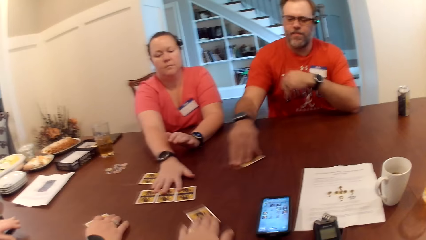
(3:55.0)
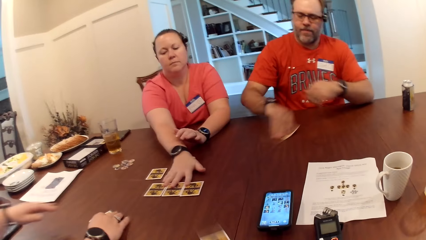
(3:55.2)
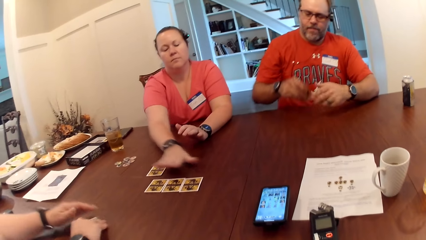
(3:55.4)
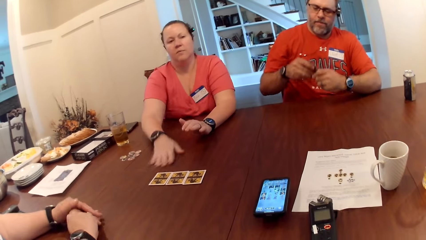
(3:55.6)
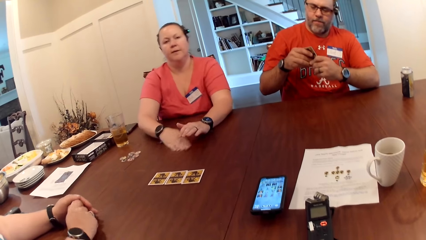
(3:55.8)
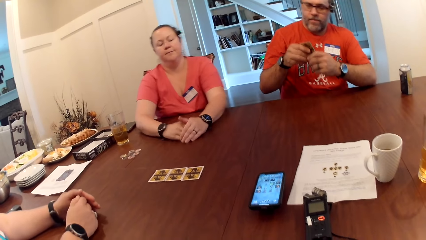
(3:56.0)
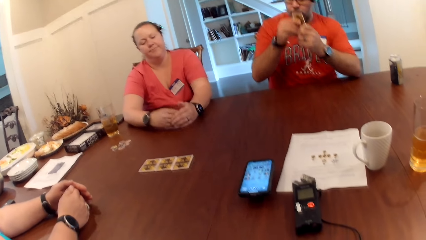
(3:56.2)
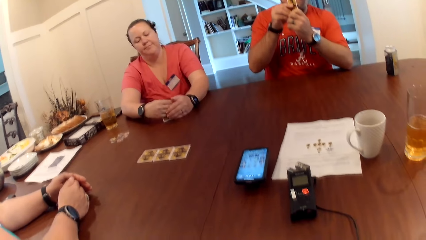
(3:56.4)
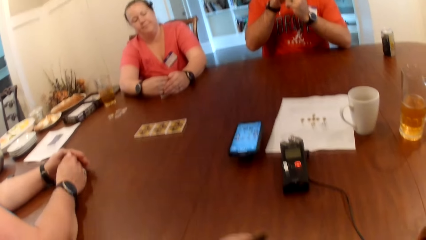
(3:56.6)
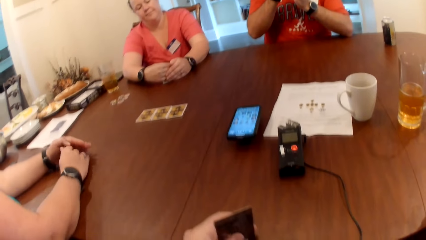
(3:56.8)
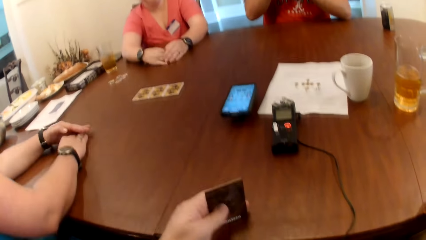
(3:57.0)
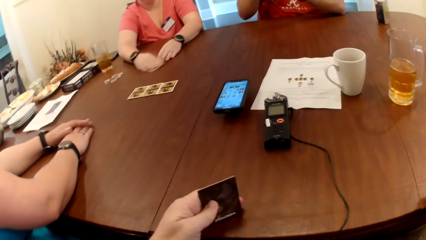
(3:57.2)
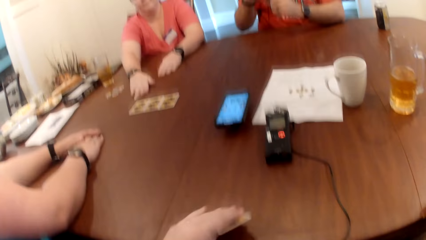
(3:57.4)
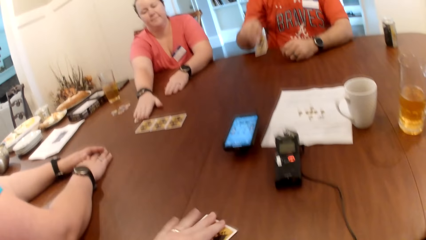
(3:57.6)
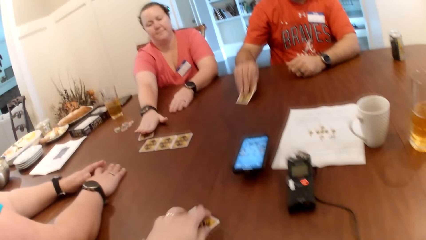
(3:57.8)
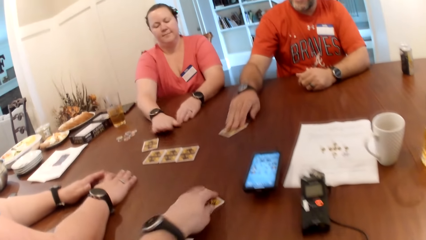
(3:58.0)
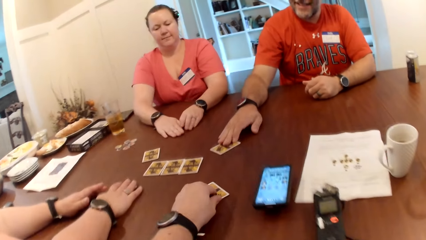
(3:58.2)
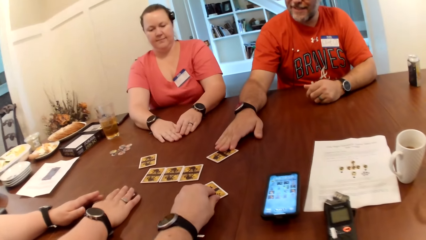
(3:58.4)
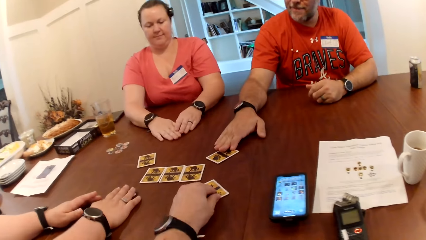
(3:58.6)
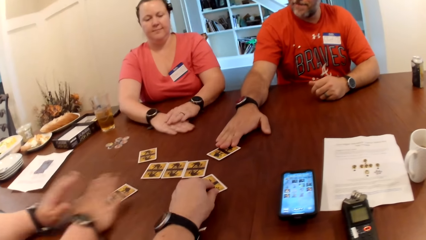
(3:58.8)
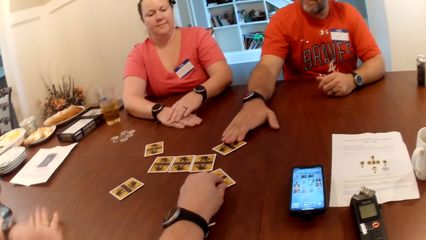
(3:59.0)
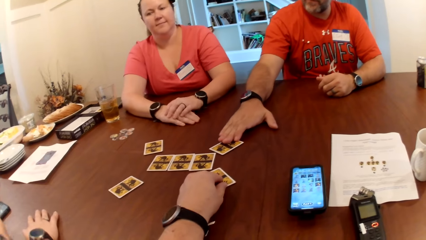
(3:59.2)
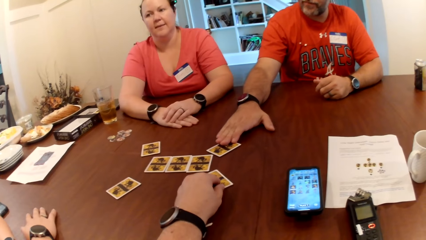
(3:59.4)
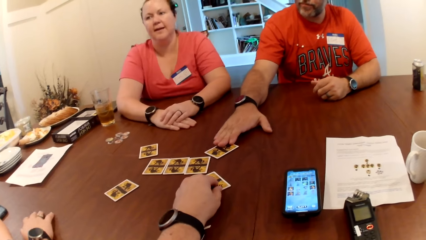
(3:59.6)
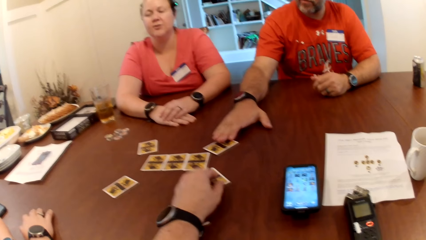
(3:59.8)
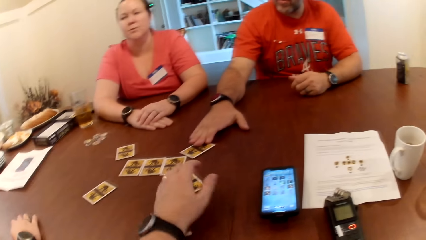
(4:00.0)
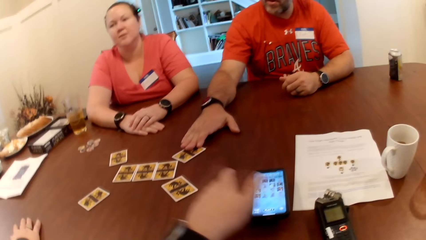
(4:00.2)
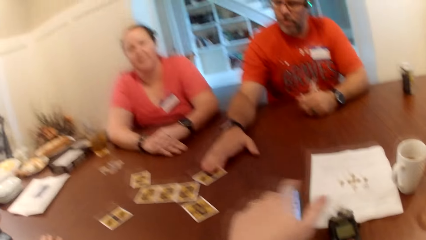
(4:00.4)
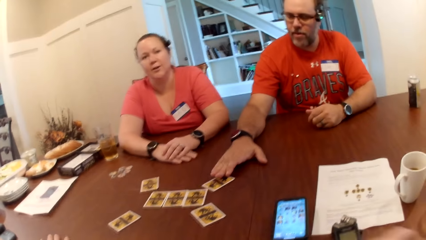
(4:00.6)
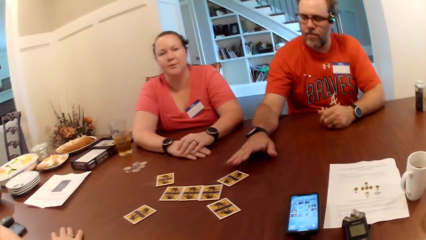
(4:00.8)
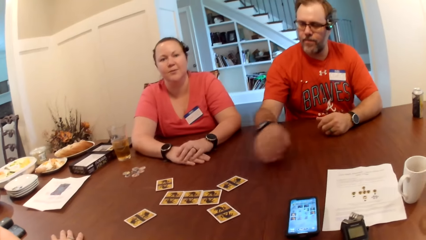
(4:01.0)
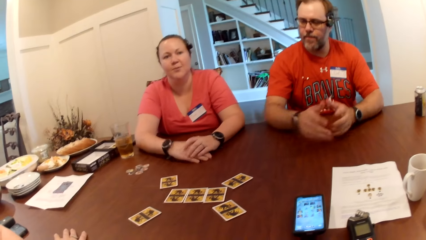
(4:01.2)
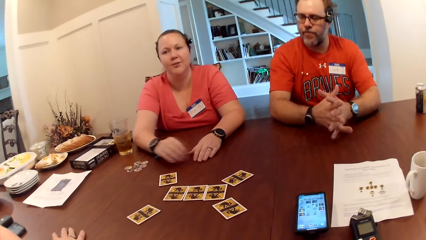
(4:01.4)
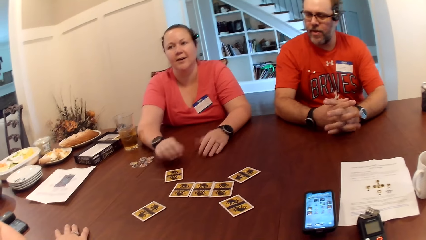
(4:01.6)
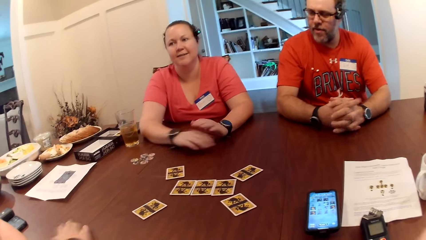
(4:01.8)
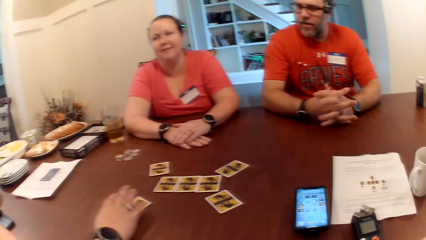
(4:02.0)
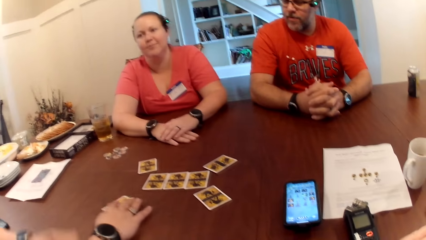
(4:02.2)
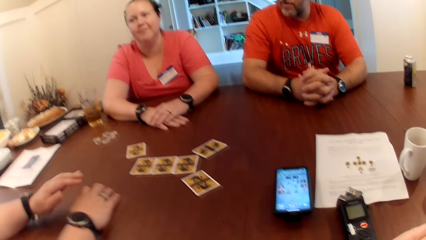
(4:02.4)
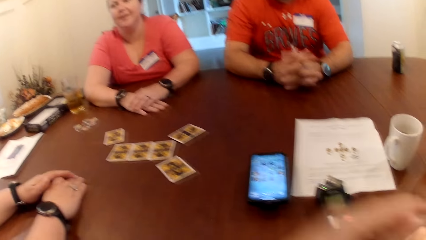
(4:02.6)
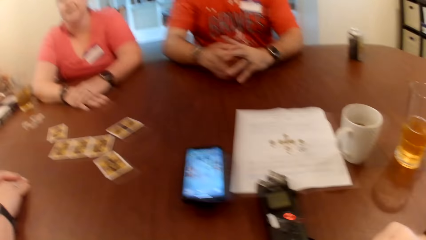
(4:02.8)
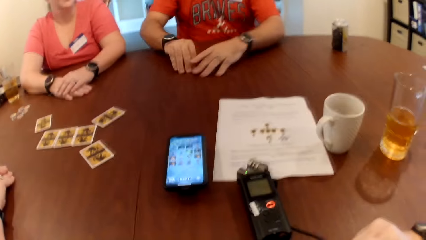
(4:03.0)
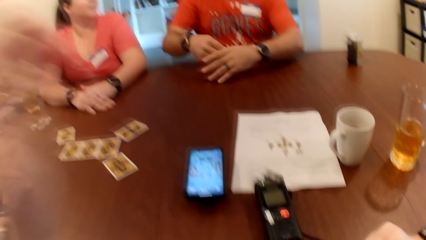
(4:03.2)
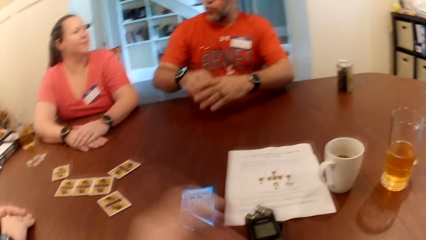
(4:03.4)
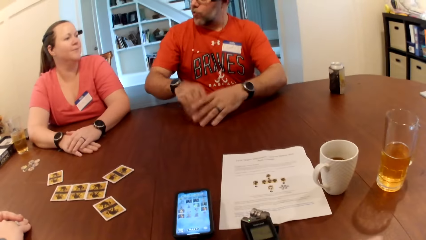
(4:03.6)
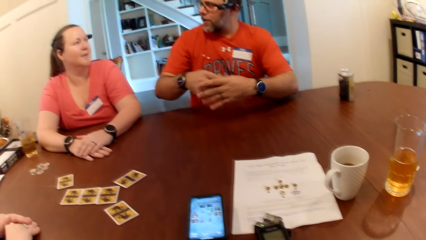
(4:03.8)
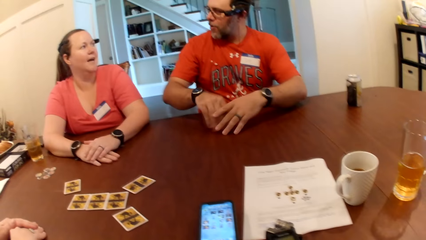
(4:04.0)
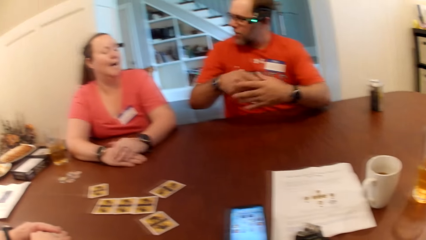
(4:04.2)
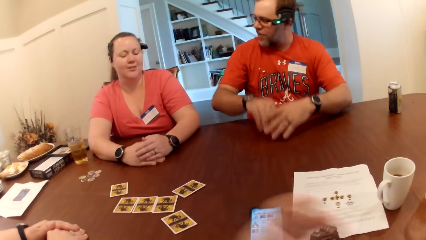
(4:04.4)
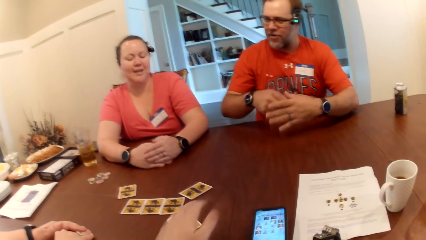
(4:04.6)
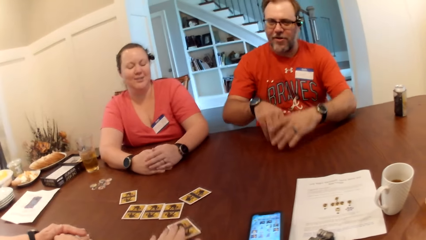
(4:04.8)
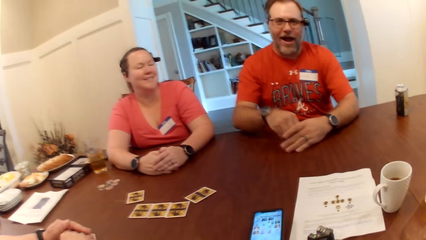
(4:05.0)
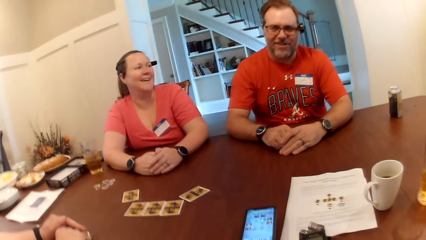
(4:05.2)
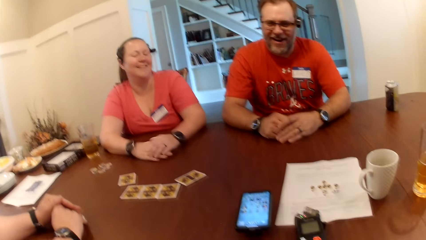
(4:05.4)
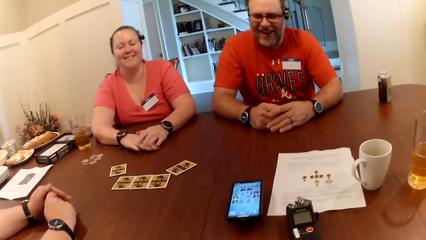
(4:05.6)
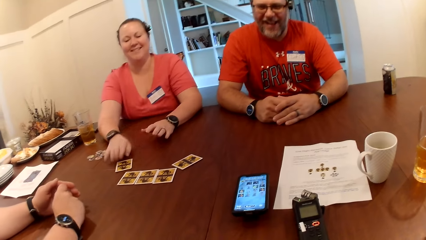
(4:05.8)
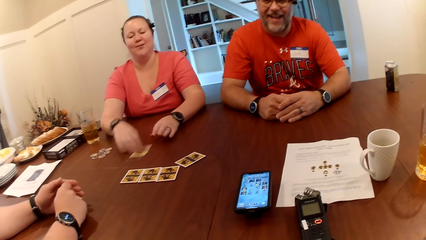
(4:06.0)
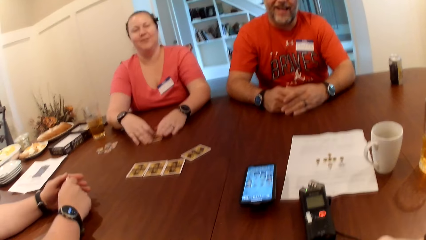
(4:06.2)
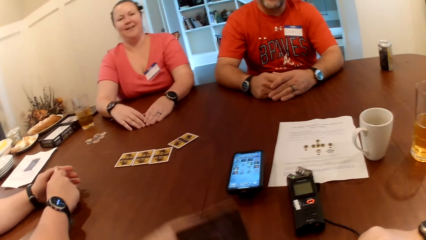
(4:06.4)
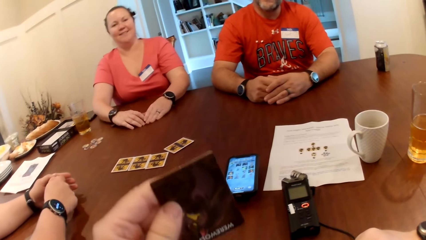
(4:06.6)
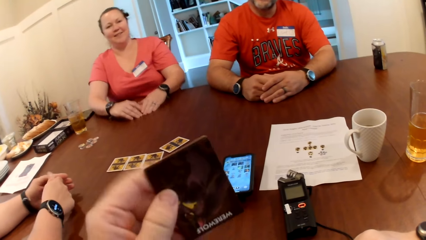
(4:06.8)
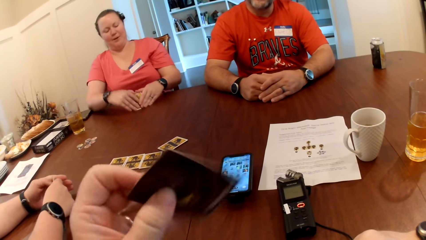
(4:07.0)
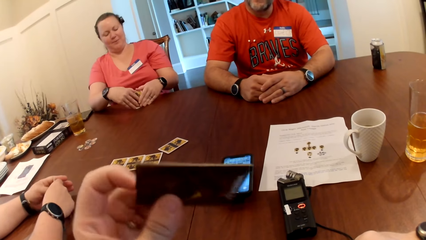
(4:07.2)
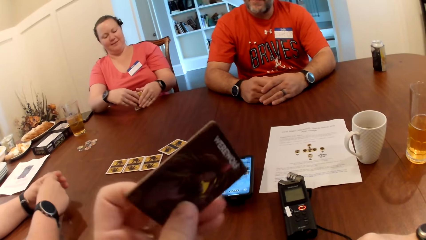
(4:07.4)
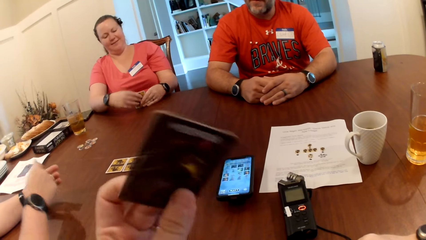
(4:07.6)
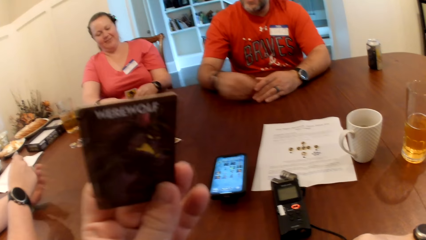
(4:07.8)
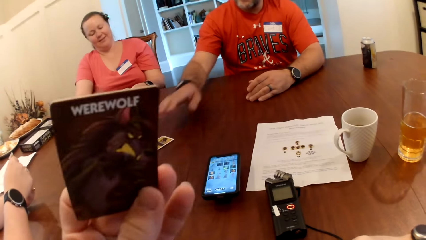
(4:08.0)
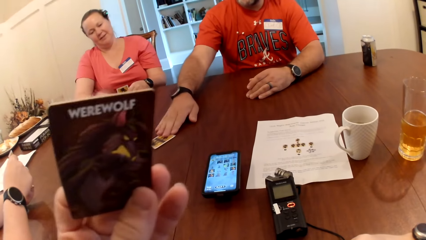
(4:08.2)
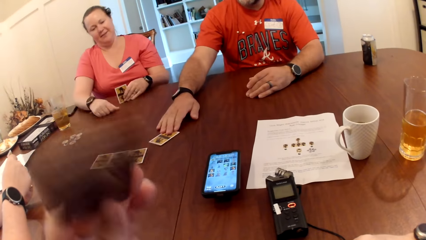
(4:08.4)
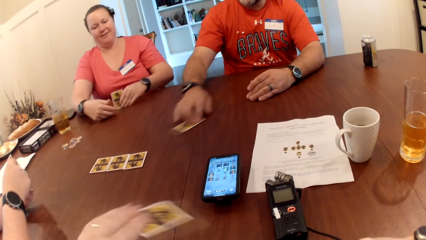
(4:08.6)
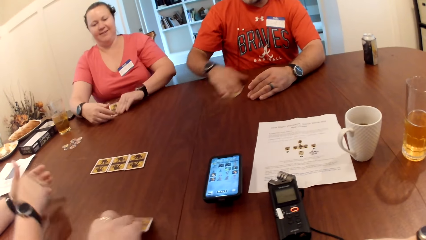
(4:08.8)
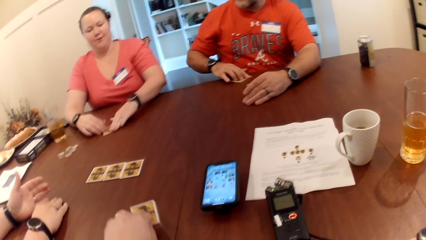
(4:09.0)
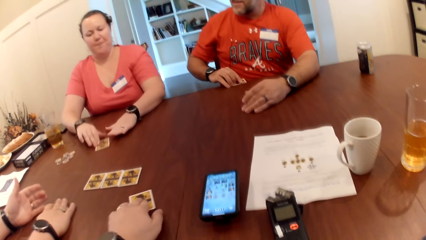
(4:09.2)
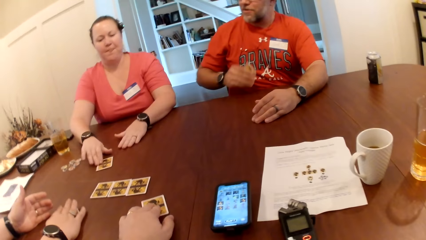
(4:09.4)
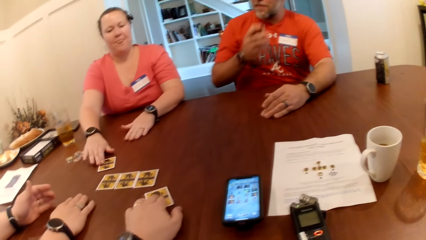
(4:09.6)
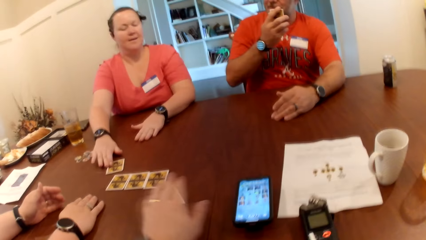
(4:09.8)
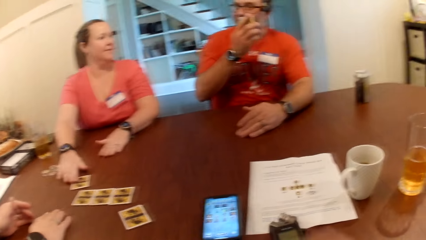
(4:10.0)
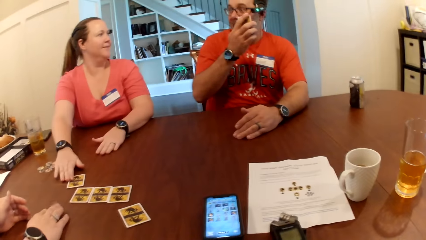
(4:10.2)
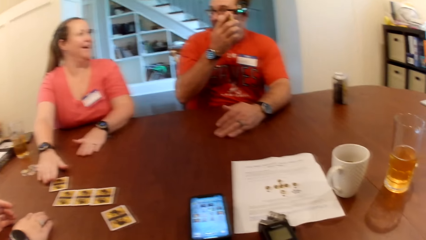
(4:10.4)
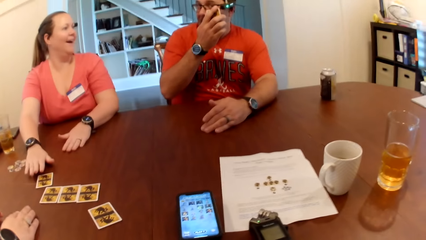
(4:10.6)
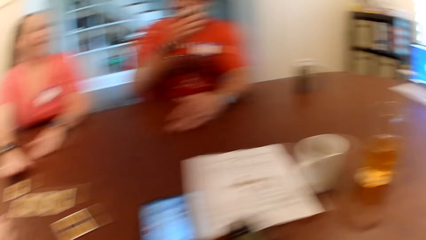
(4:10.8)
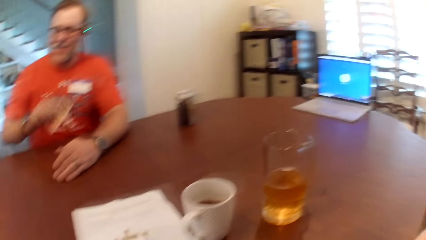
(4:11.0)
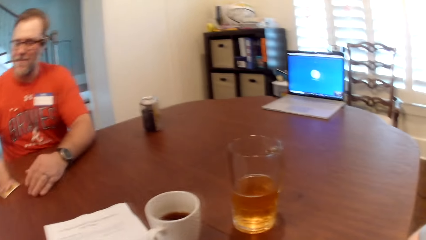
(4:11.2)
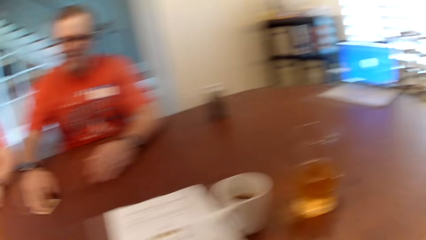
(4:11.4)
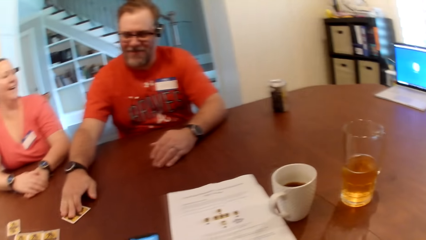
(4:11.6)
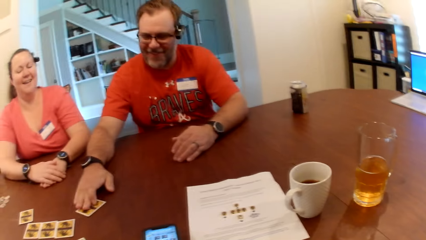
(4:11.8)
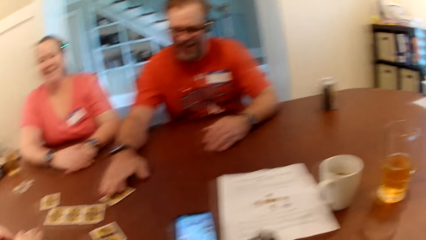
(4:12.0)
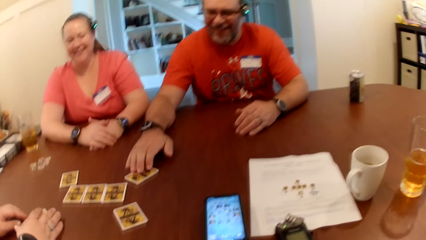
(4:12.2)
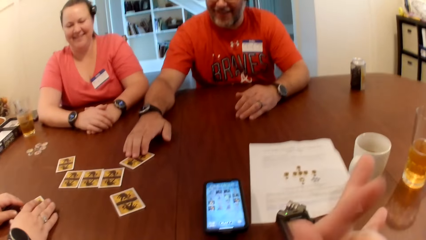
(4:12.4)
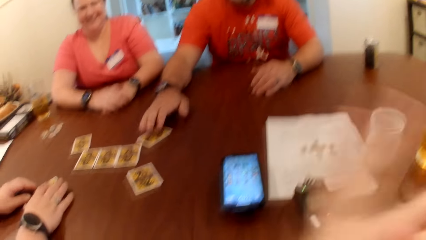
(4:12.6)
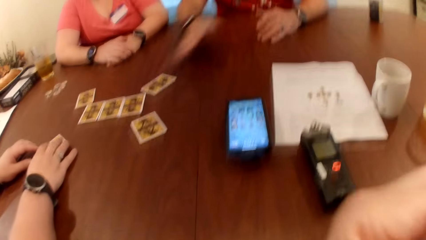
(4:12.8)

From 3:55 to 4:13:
The man moves the card on the table with his right hand. The camera wearer and three persons play one night werewolf. The man picks up the card from the table with his right hand. The camera wearer moves the card on the table with his left hand. He looks at the card. The man drops the card on the table with his right hand. The camera wearer pushes a card across the table. A woman moves the card on the table with her right hand. The camera wearer raises up the hand. The man removes his right hand from the table. The camera wearer lowers down the hand. He pulls a card on the table. The man places his right hand on the table. Another woman moves the card on the table with her right hand. The camera wearer lifts up a card. The man moves the card on the table with his right hand. The camera wearer puts a card on the table. The man picks up the card from the table with his right hand and drops the card on the table with his right hand.
